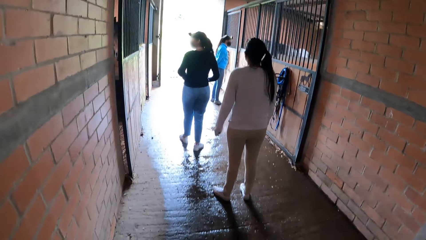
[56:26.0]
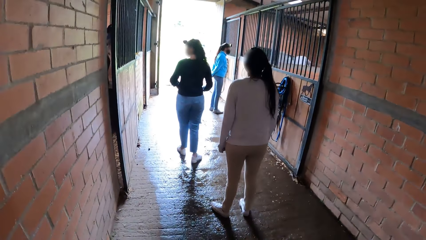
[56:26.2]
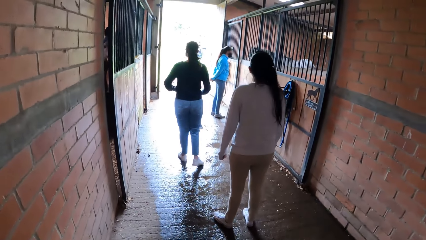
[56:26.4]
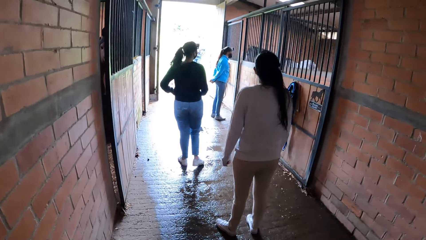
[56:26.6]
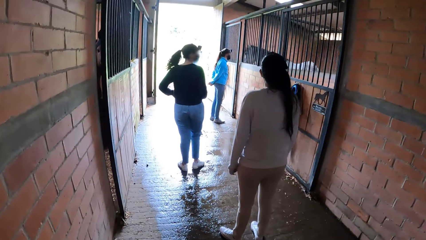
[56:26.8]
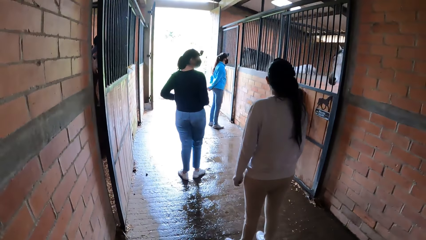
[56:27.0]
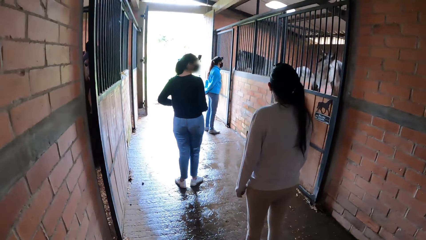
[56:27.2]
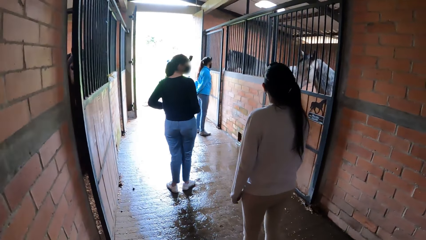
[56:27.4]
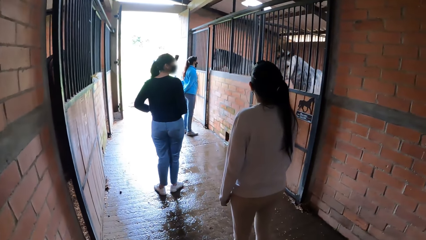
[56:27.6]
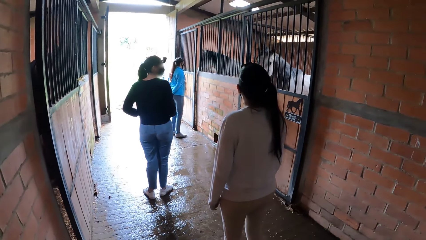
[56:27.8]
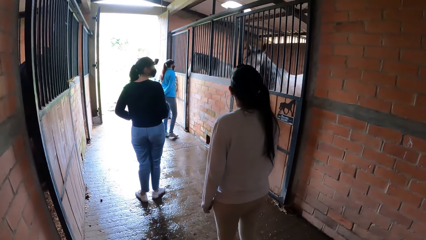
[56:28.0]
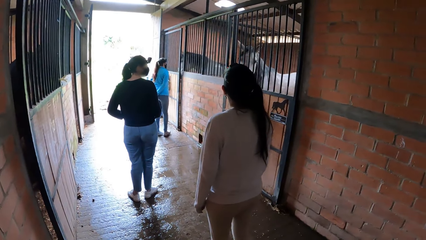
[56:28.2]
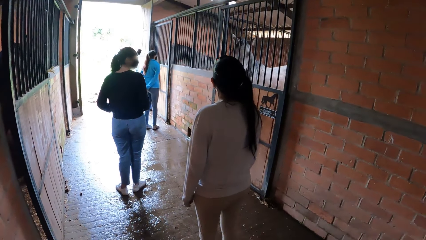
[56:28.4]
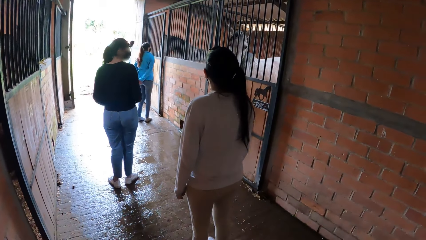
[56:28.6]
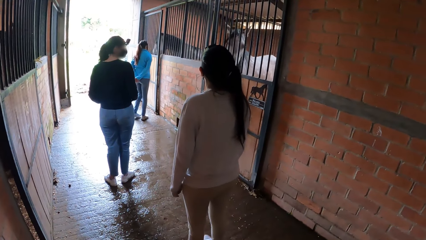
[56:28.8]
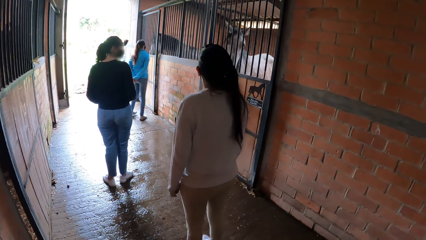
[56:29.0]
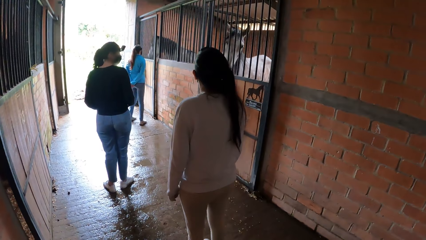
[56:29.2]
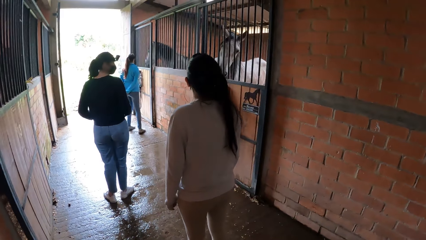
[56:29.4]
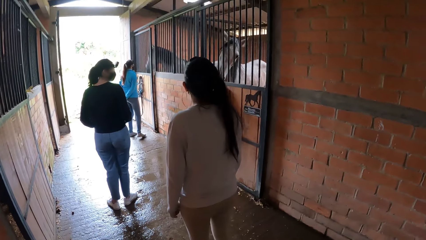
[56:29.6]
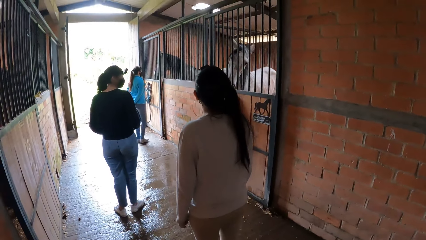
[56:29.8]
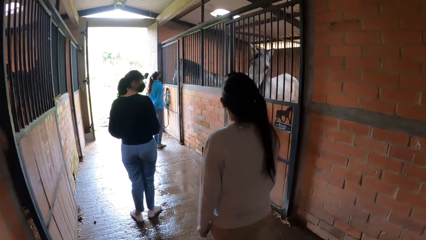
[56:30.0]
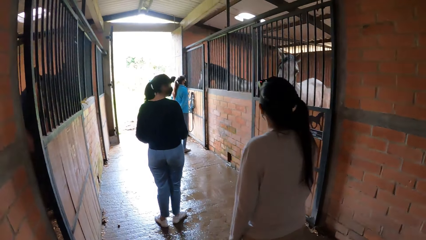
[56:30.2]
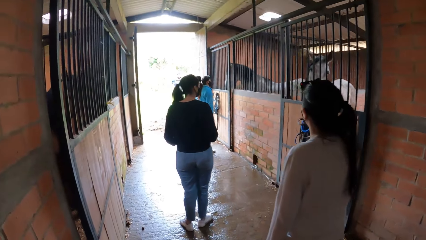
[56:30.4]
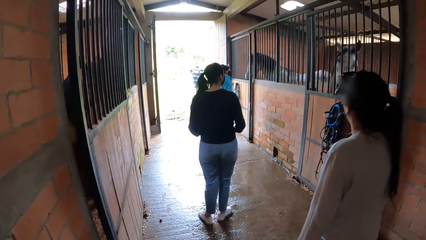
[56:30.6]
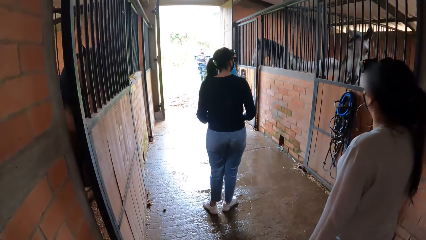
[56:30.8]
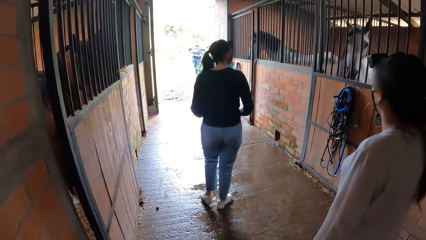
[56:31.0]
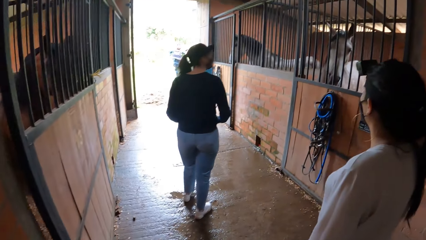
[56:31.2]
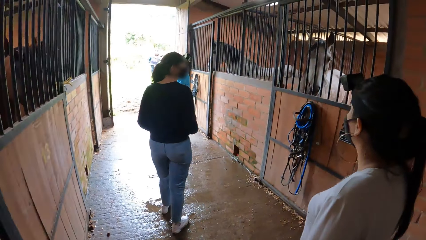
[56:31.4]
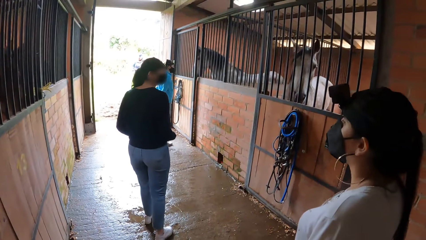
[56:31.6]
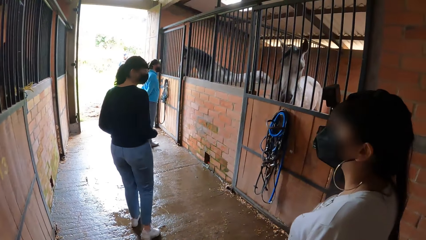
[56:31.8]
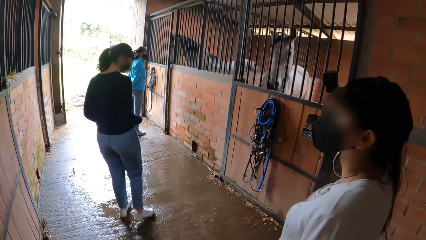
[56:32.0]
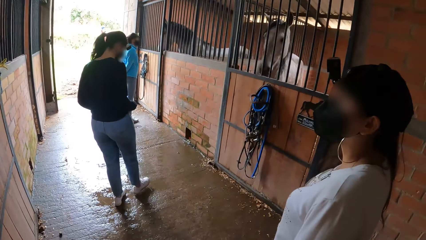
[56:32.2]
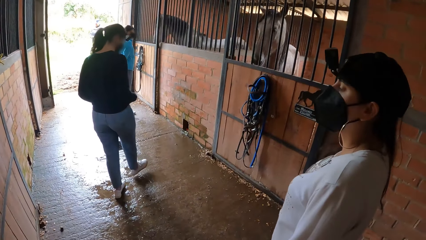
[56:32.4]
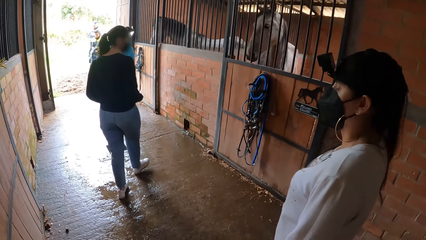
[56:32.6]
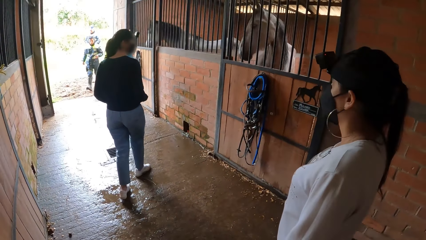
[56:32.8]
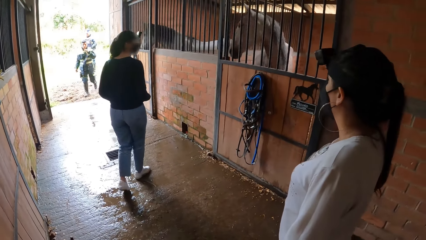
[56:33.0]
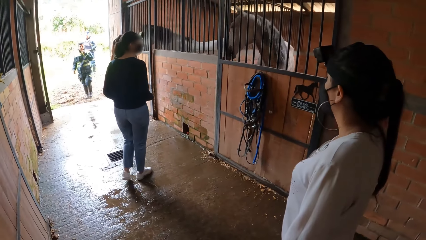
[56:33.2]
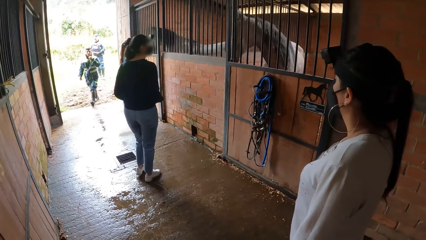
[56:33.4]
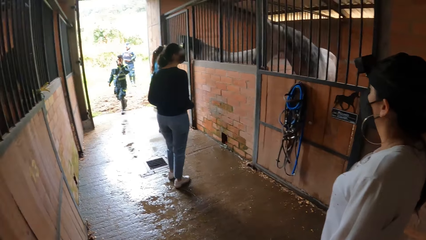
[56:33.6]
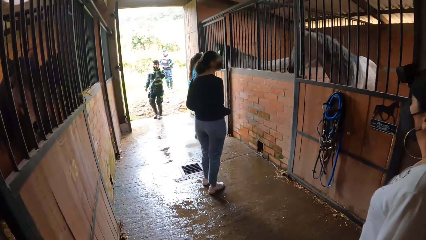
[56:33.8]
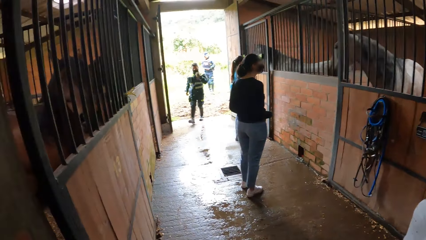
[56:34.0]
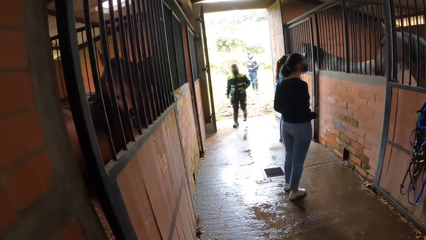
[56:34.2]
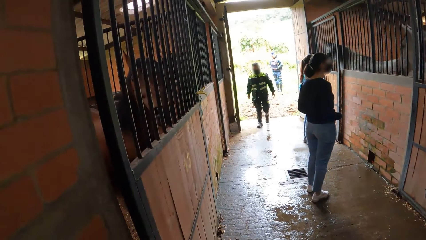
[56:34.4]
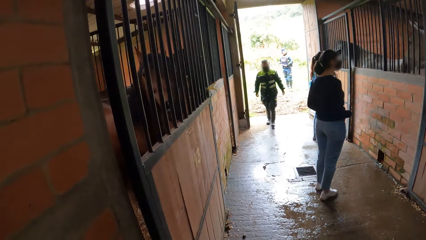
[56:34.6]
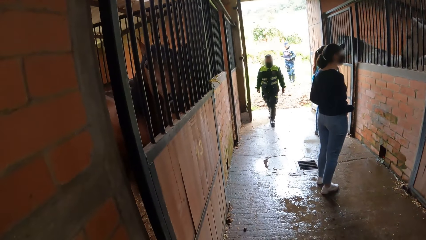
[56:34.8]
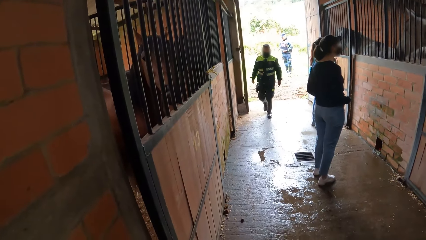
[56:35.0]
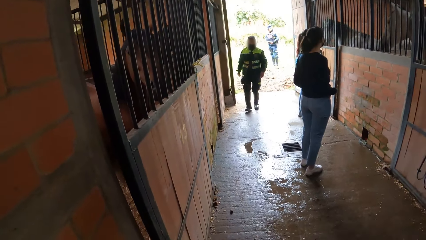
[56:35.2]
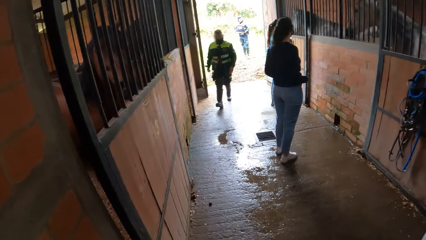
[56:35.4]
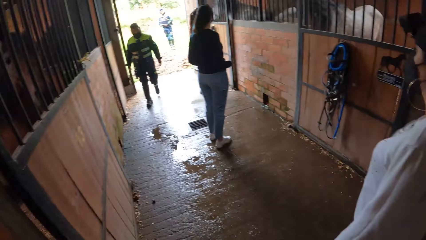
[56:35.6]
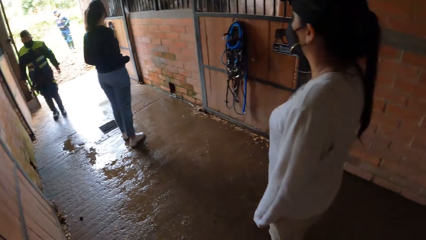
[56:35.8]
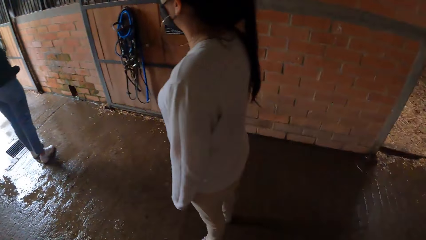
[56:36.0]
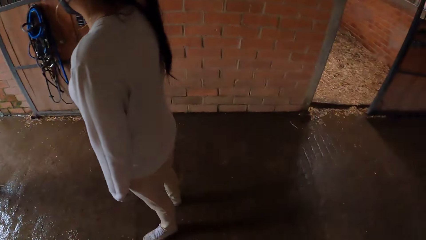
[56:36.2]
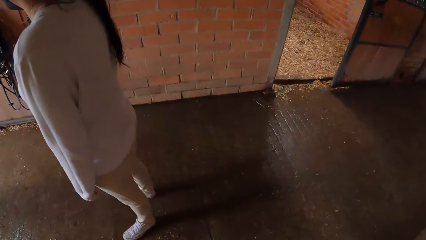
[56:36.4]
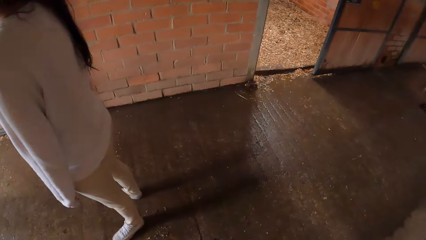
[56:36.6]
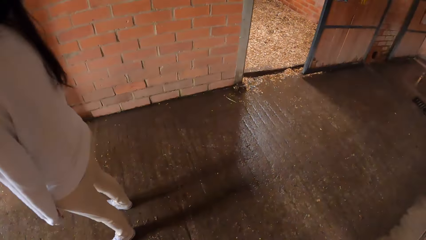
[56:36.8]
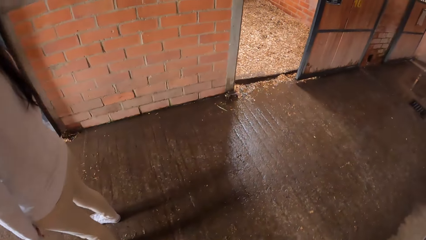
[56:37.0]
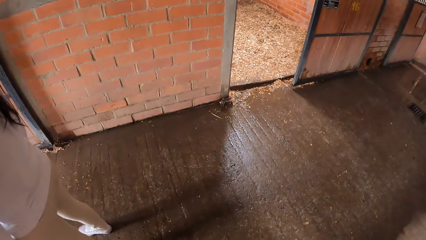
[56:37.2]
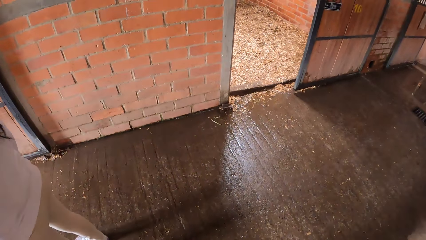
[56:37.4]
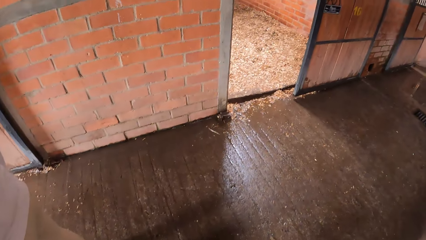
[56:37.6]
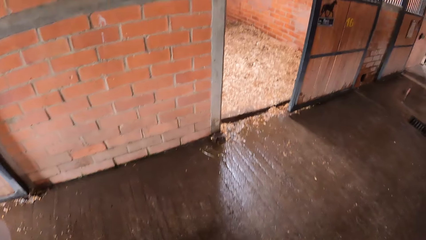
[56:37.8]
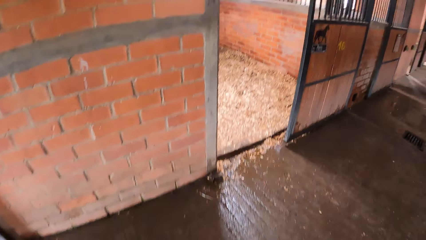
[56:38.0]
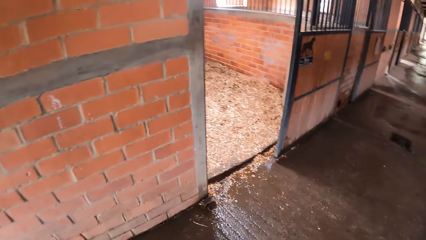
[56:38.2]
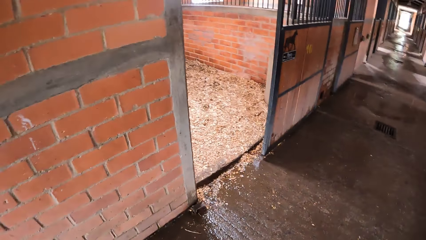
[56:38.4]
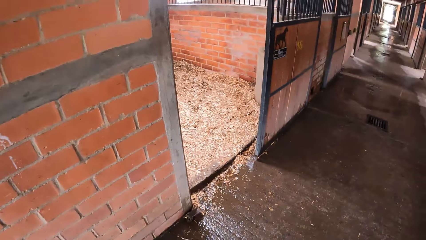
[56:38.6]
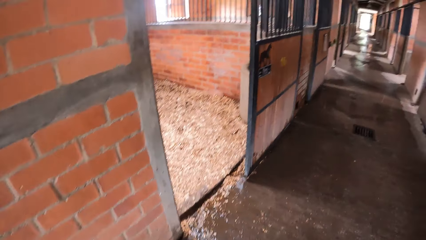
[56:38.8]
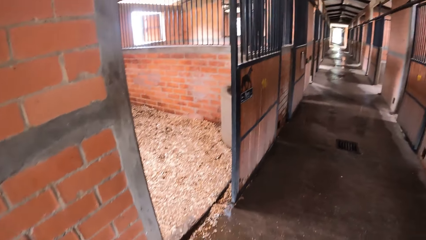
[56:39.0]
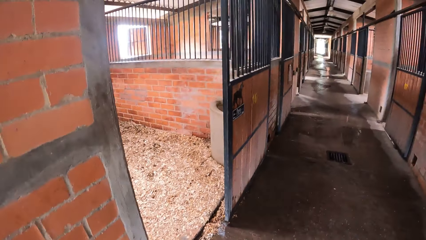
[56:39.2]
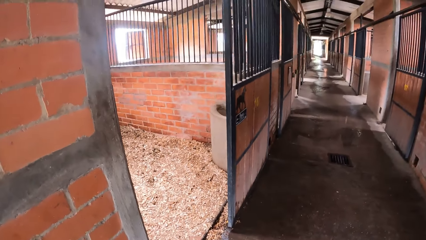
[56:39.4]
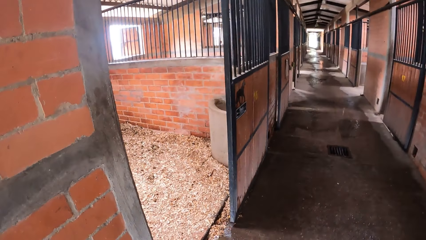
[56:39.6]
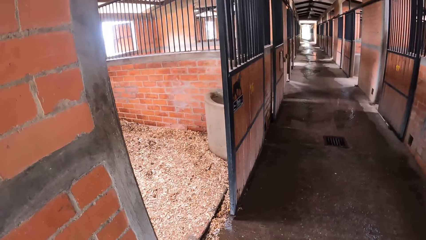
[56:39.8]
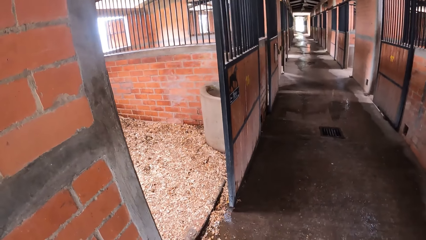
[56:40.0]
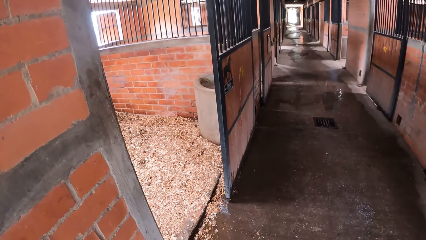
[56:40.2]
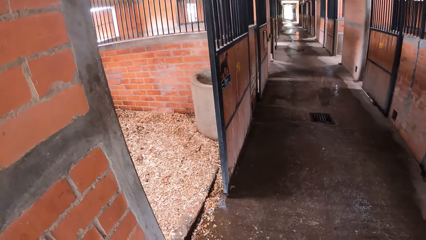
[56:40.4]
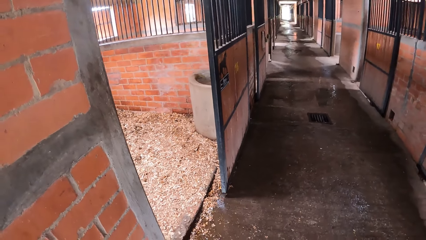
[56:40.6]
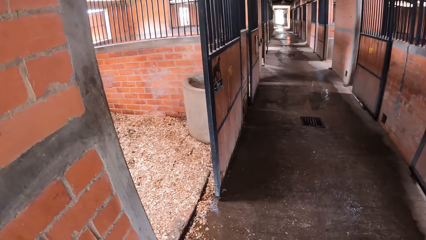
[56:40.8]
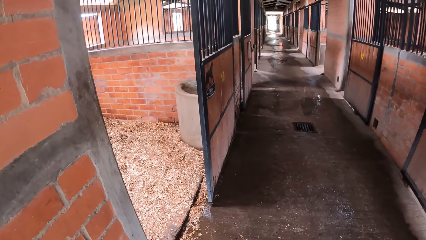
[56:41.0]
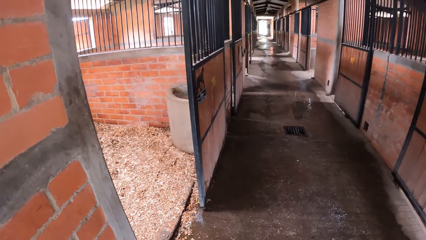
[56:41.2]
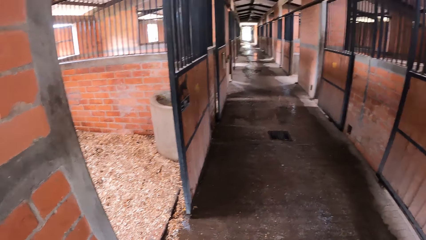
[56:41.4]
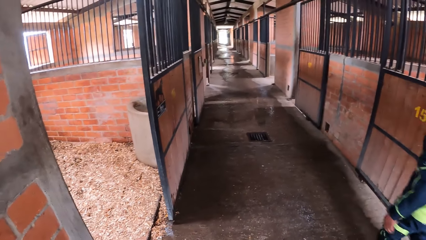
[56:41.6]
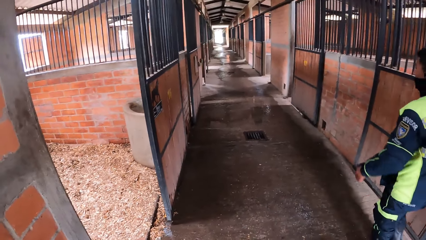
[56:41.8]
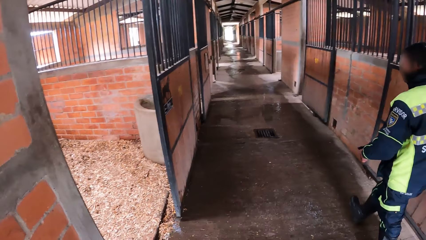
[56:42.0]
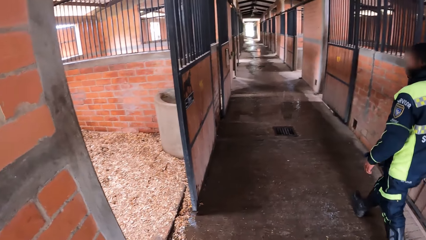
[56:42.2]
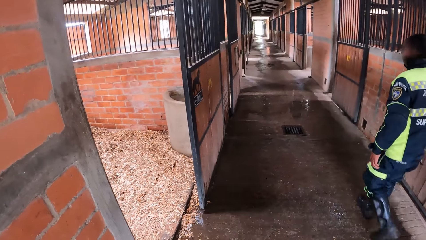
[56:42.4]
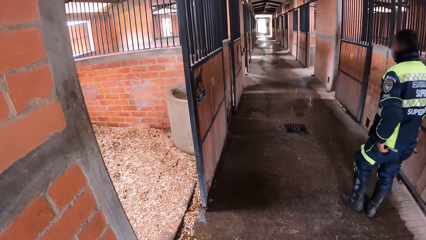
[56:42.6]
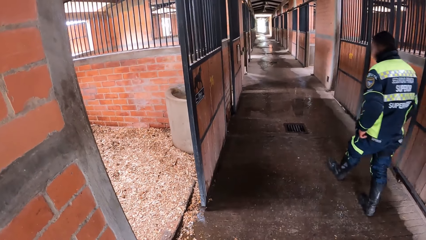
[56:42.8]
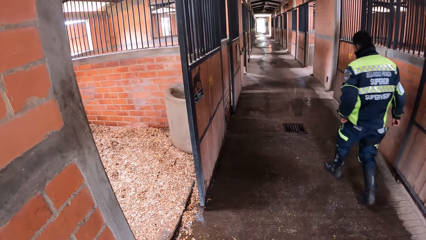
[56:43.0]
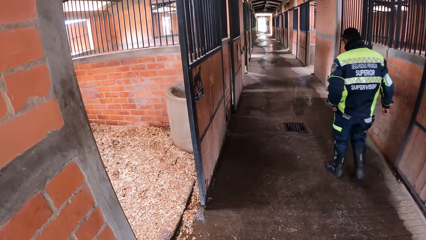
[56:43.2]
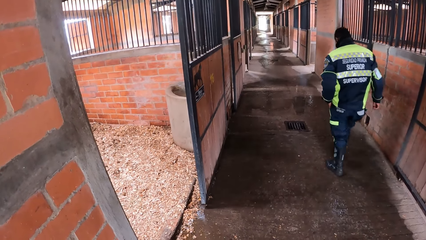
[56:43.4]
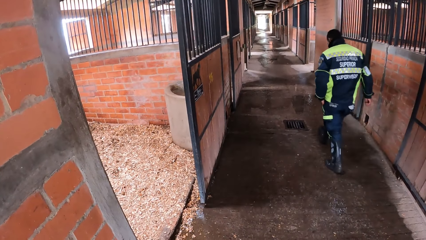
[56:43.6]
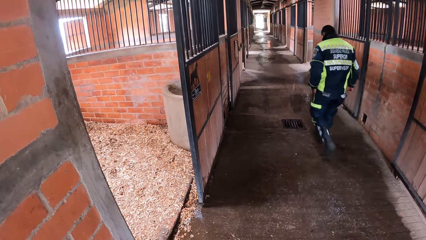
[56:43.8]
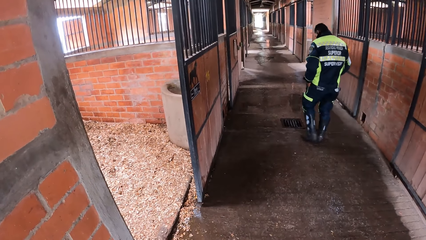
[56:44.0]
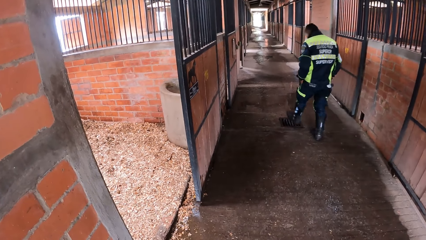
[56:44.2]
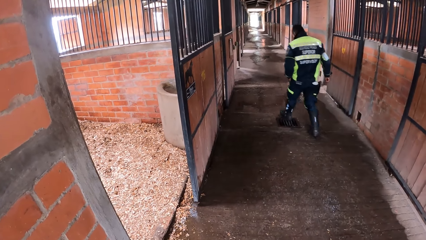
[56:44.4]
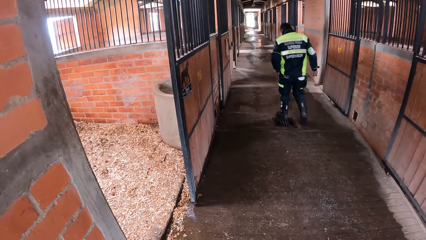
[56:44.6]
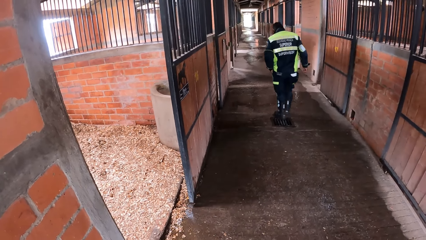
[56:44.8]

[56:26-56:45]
The camera wearer walks along the corridor and stops walking. A man walks into the hallway in the stable. The camera wearer turns to the right and steps forward. They look around and turn around. The man walks past the camera wearer.
